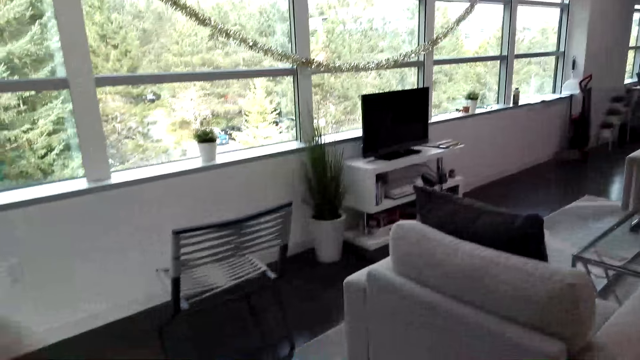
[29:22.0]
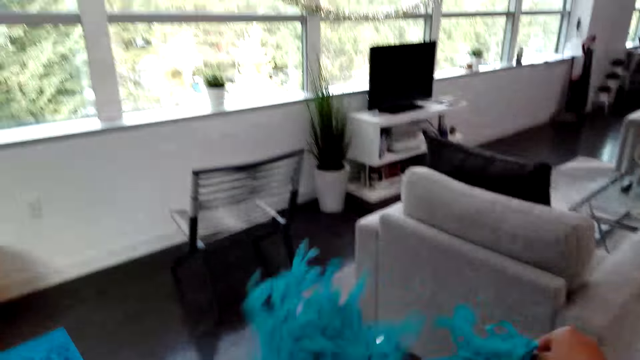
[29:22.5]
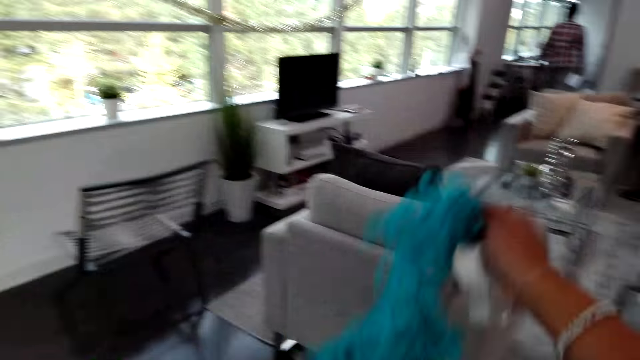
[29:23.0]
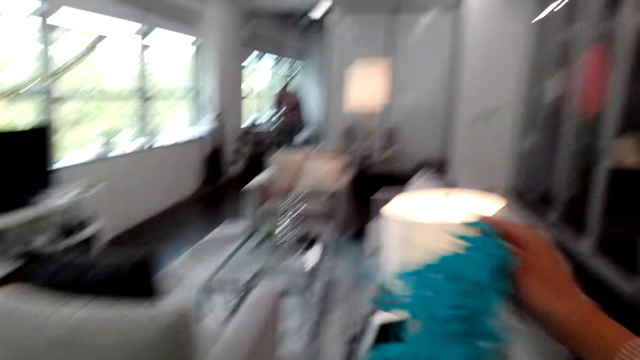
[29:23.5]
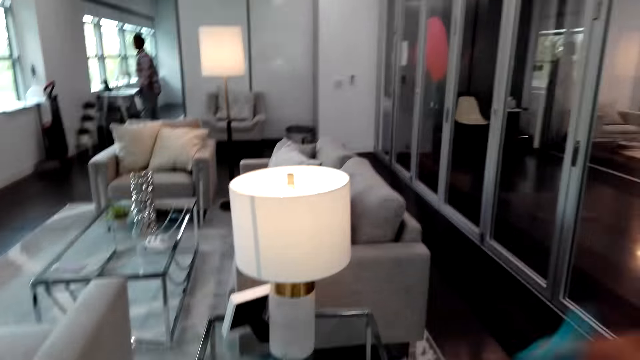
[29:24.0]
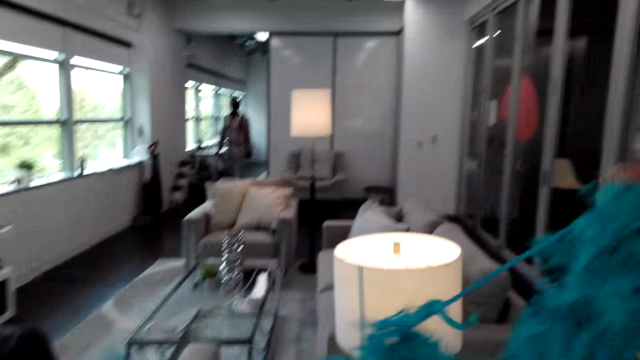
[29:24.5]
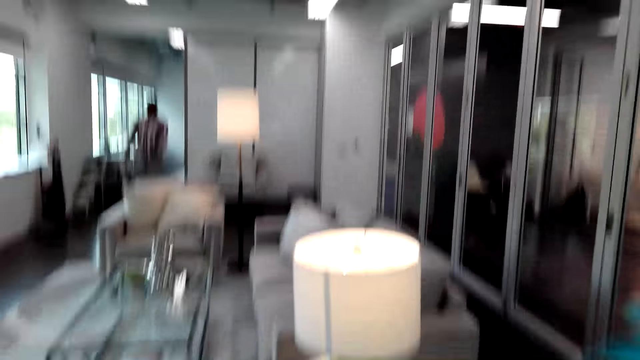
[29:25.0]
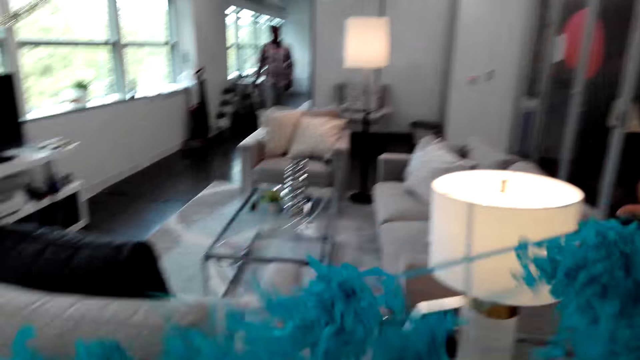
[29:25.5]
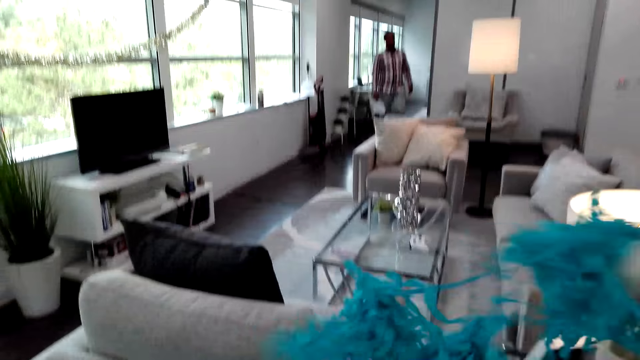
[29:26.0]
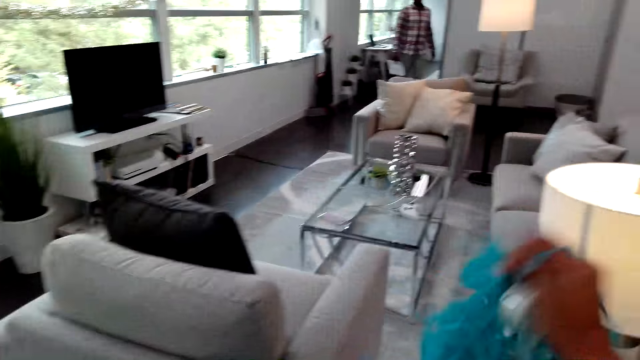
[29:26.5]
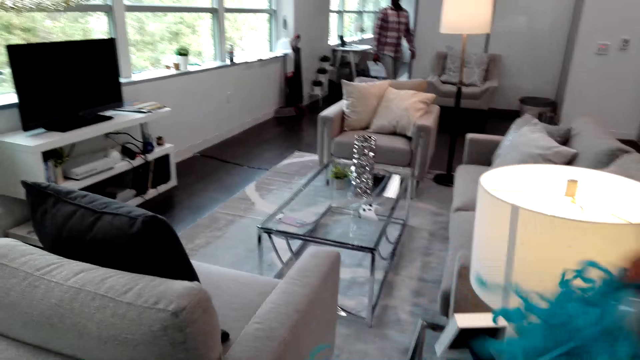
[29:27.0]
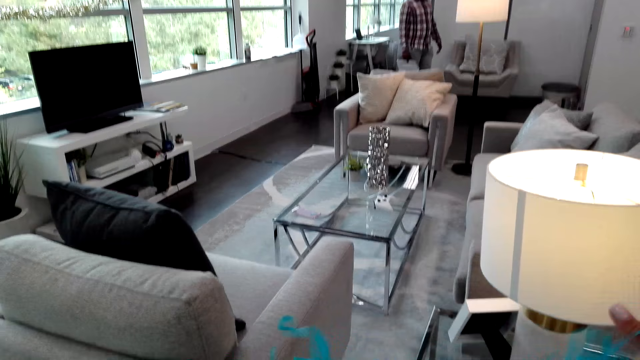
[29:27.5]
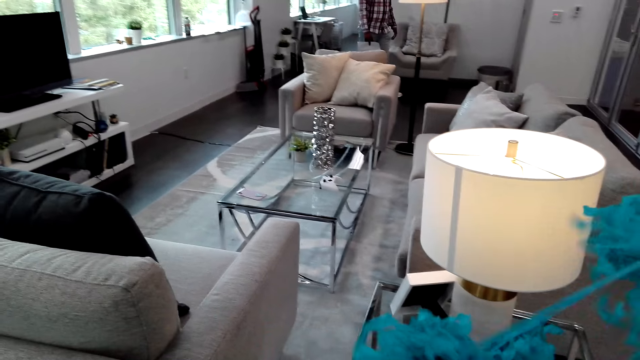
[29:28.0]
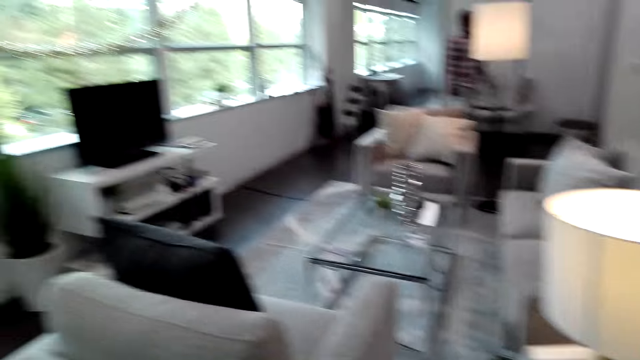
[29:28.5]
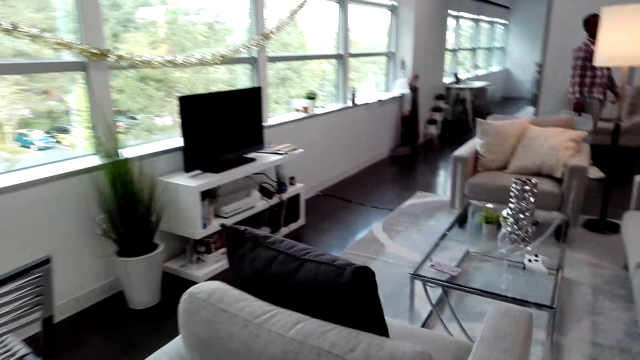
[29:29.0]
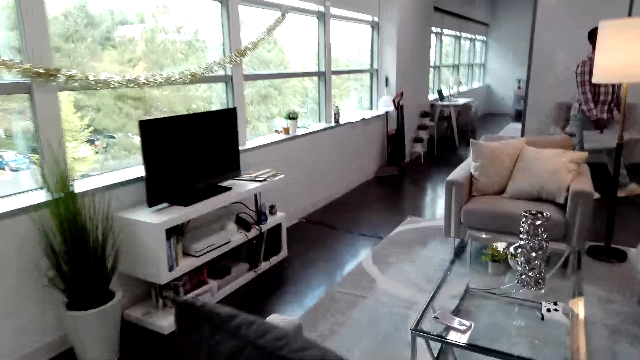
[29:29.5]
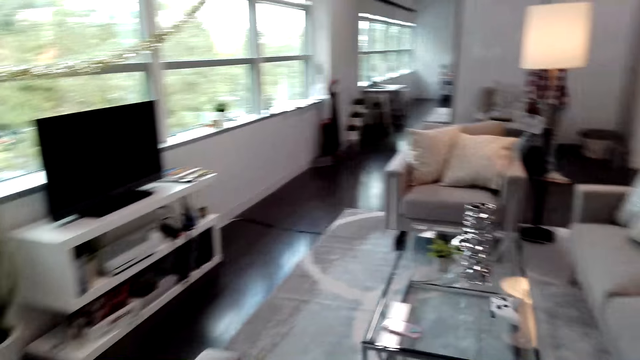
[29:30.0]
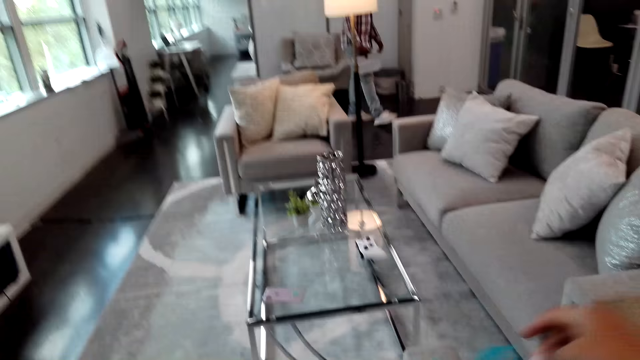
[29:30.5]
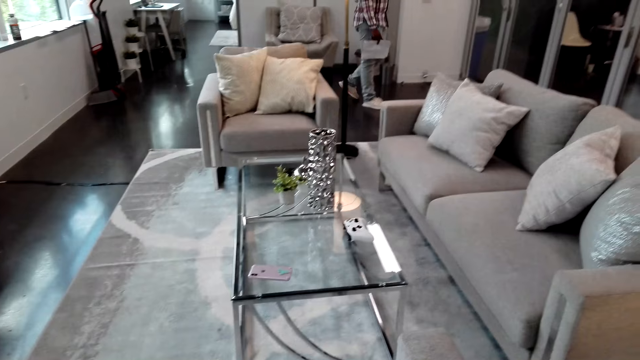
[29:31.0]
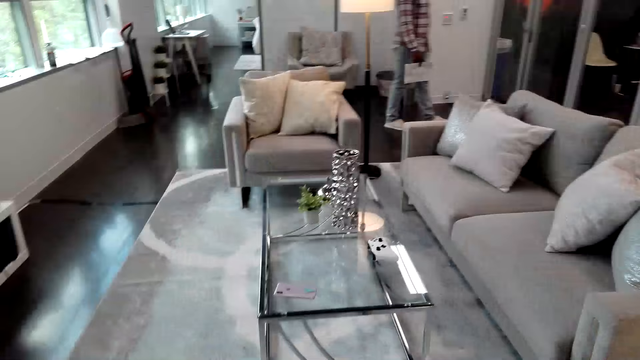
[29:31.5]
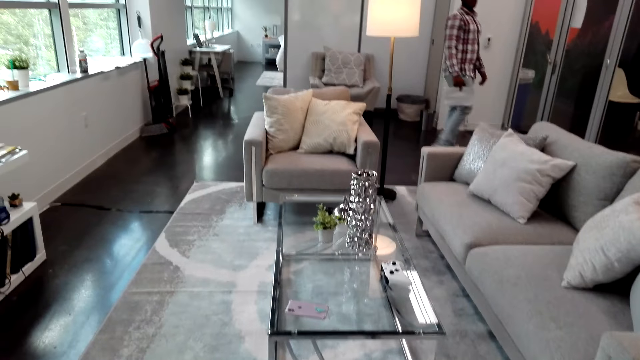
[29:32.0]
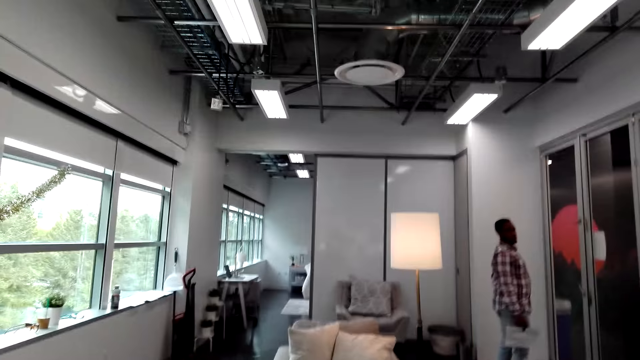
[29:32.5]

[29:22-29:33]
The camera wearer untangles the decoration. They converse with a man. The man moves around the room. The camera wearer fixes the decorations. They converse with the man.

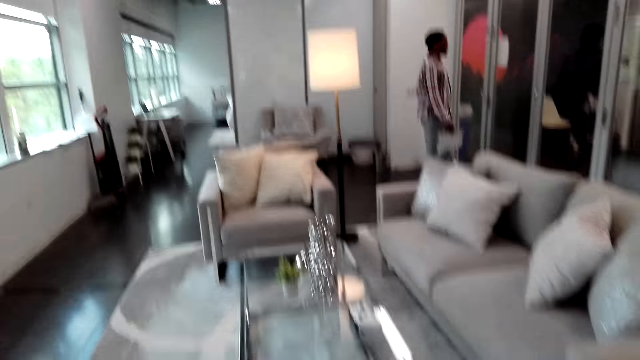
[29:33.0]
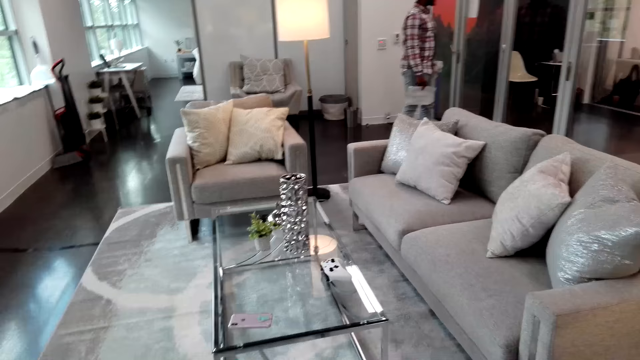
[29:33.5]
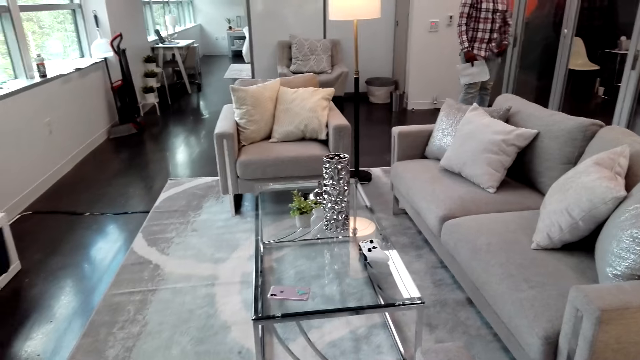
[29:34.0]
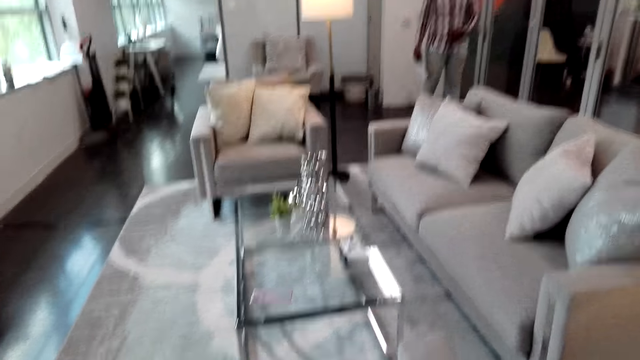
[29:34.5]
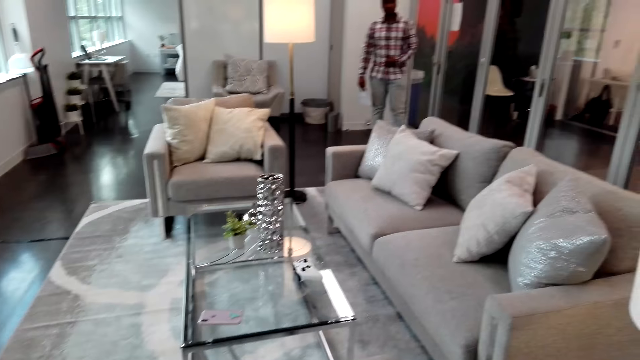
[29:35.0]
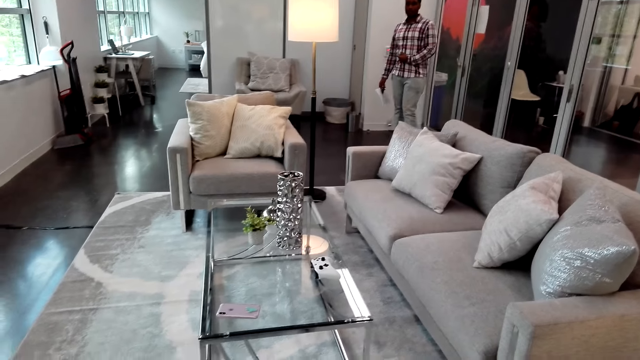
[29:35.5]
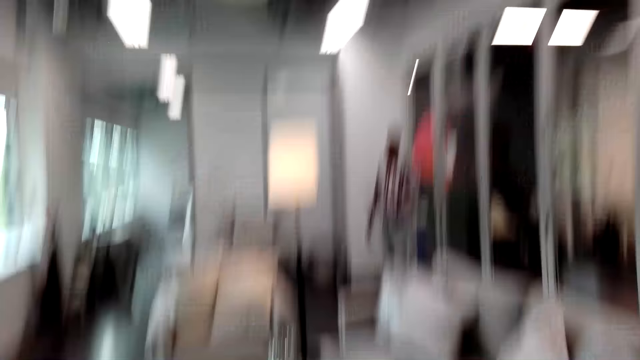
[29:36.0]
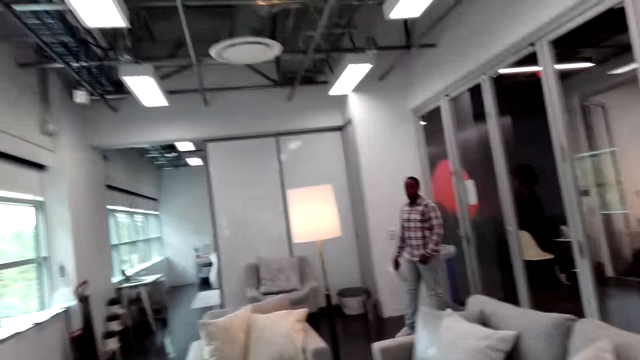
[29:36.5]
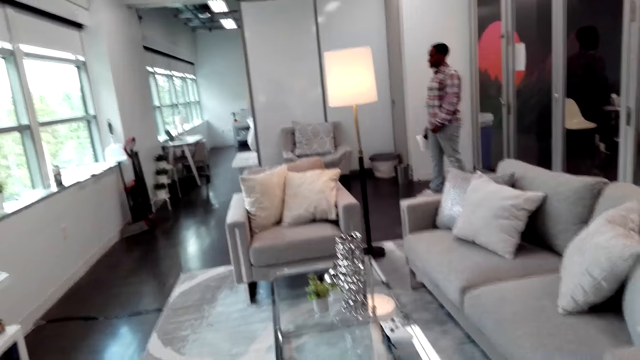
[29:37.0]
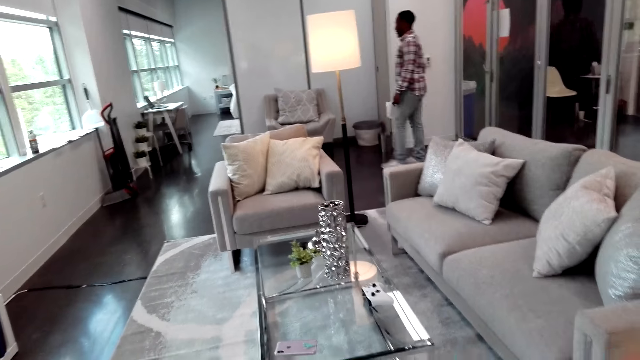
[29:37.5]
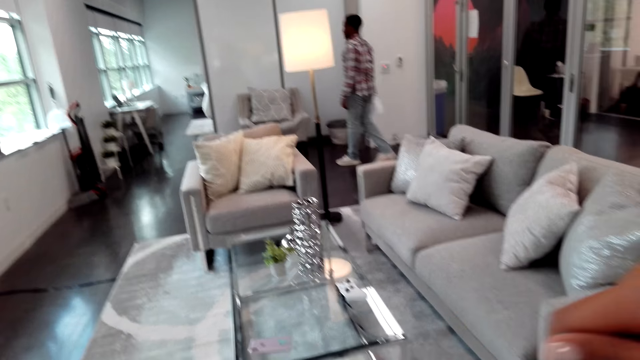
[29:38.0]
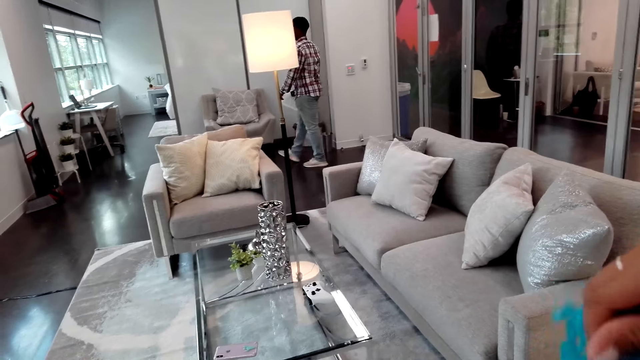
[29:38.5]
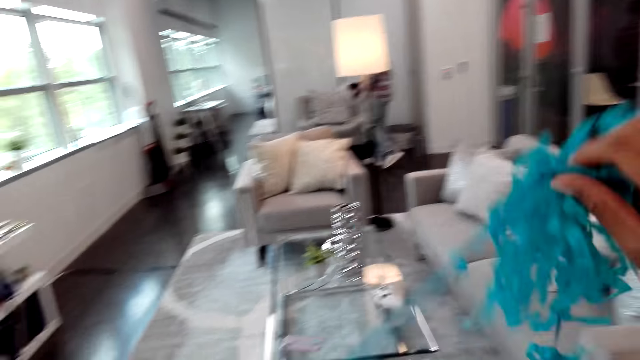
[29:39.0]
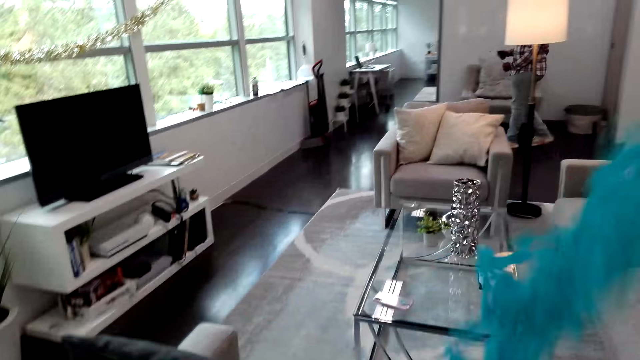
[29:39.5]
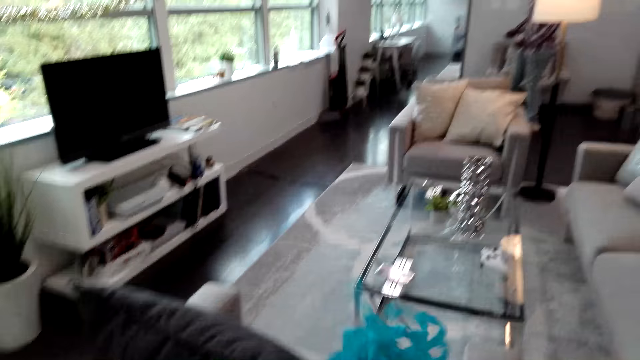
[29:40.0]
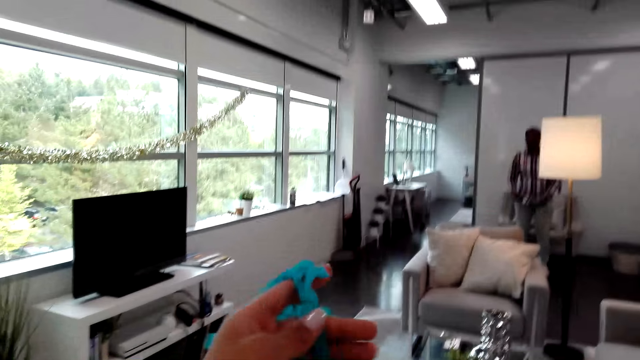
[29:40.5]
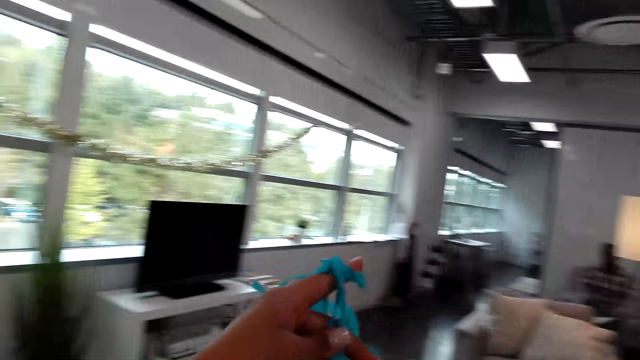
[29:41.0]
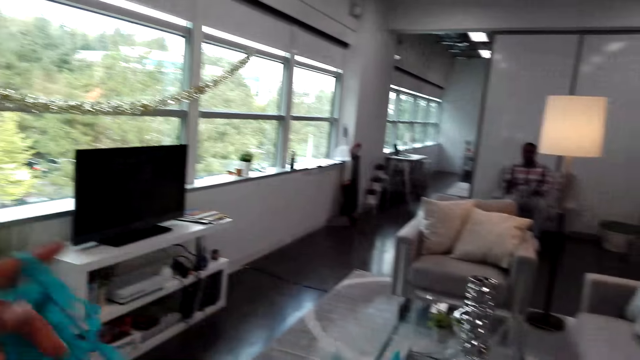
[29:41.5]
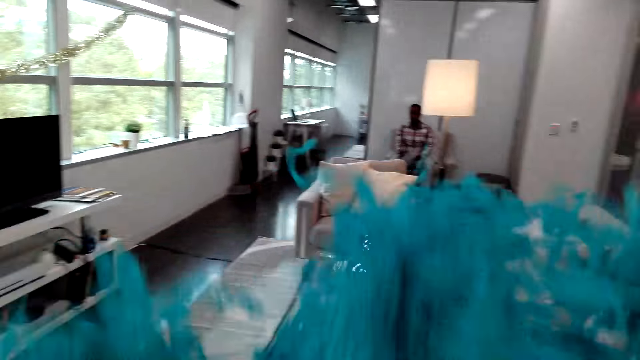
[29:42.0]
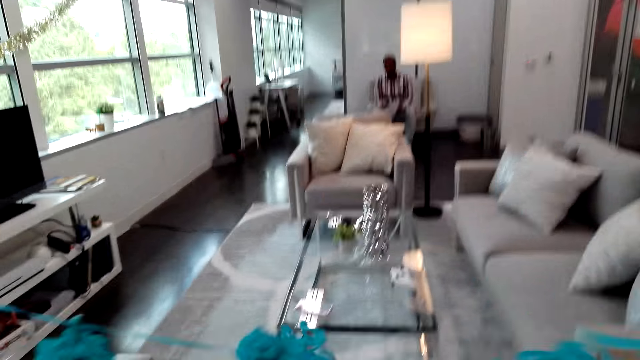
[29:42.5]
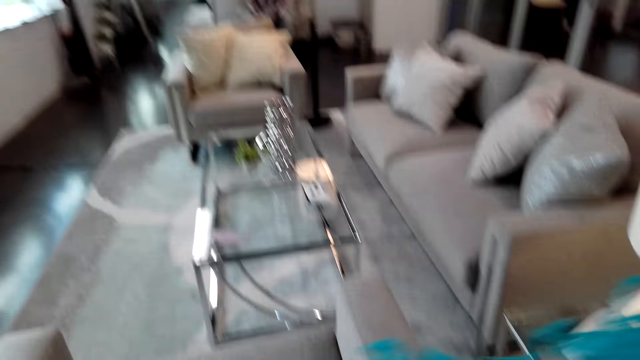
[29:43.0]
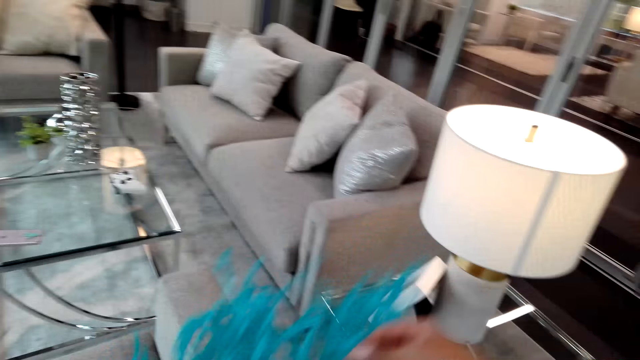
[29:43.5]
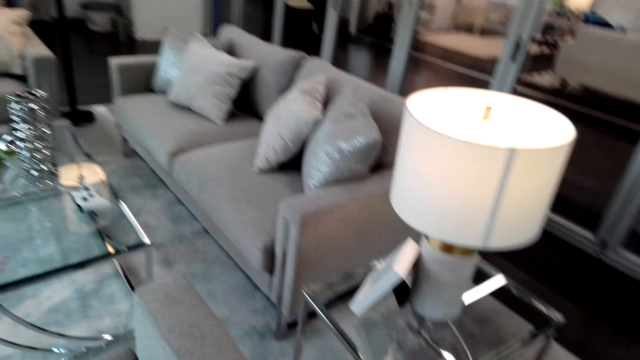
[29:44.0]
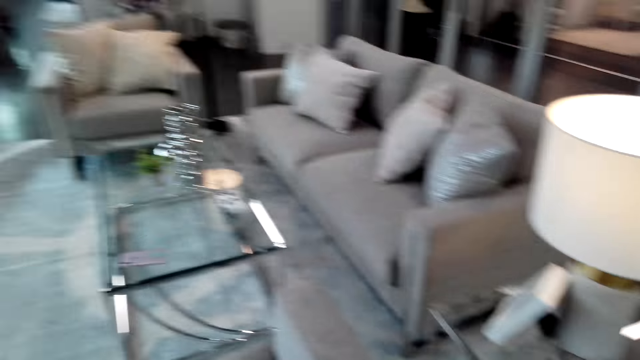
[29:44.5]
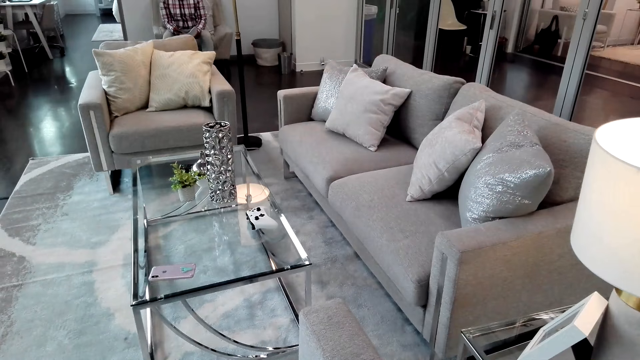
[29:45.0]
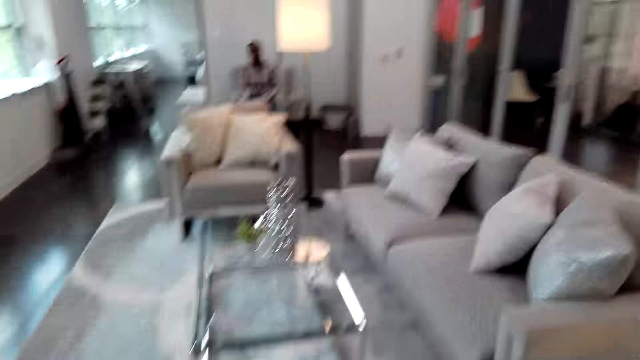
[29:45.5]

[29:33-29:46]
A man responds to the camera wearer. The camera wearer speaks to the man. They untangle the decoration. They fix the decorations. They converse with the man. The man converses with the camera wearer. The camera wearer stares around.
